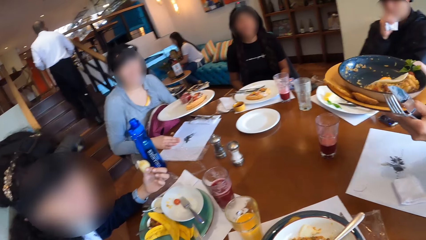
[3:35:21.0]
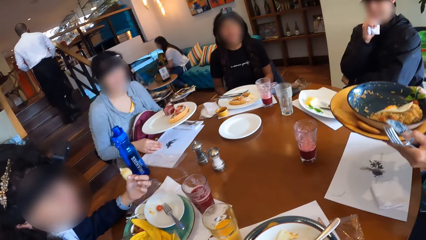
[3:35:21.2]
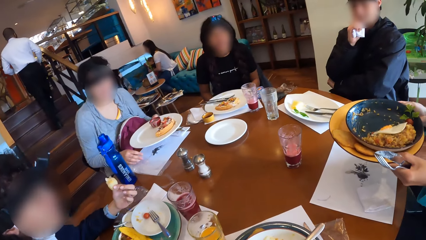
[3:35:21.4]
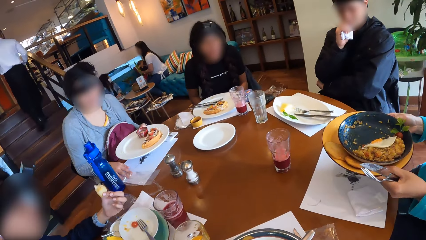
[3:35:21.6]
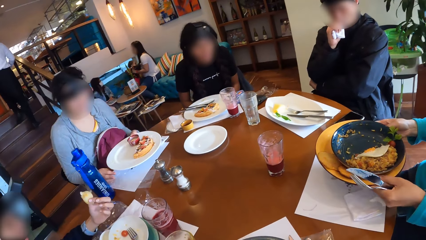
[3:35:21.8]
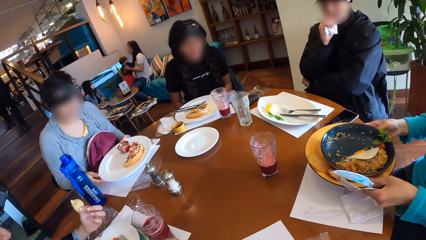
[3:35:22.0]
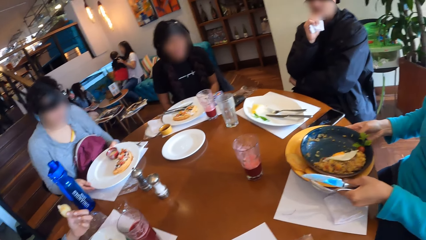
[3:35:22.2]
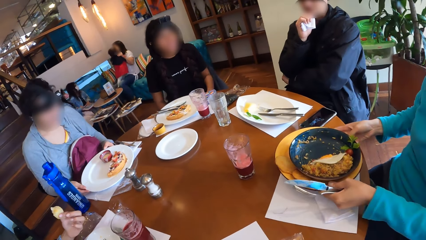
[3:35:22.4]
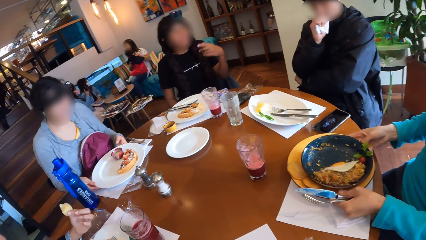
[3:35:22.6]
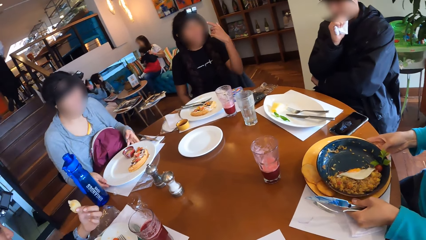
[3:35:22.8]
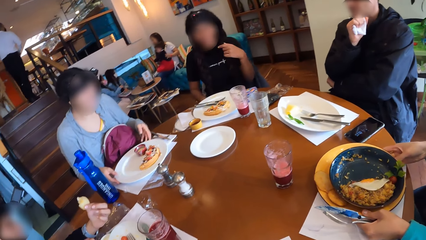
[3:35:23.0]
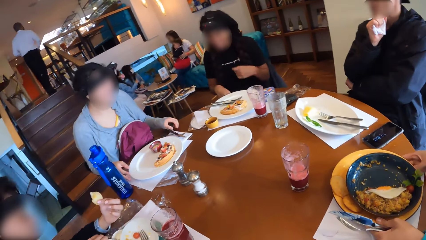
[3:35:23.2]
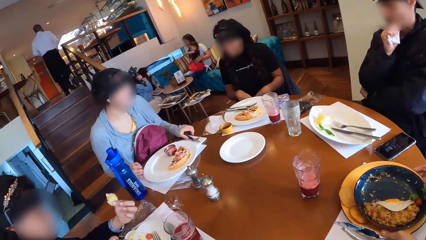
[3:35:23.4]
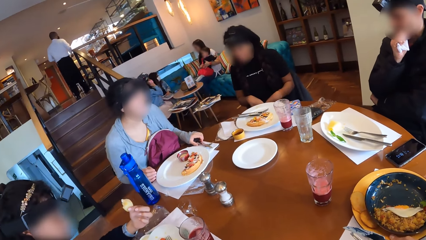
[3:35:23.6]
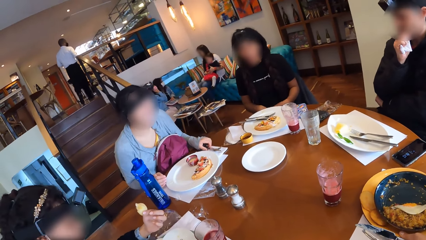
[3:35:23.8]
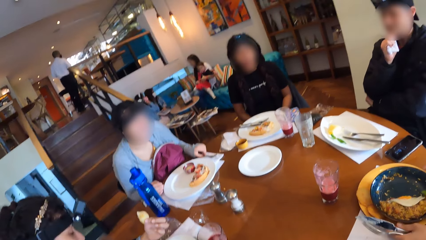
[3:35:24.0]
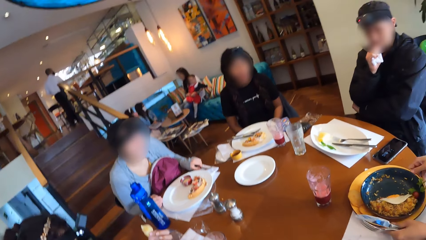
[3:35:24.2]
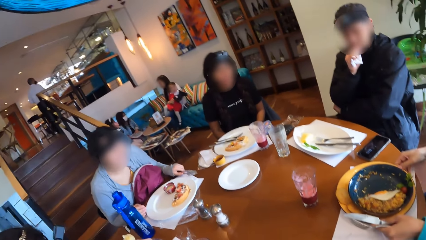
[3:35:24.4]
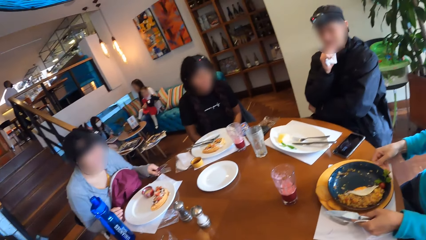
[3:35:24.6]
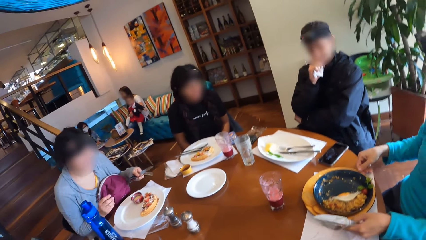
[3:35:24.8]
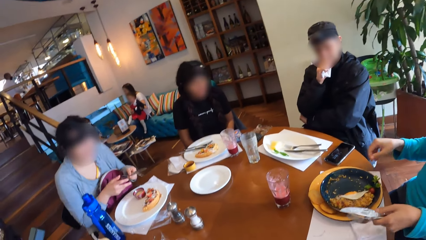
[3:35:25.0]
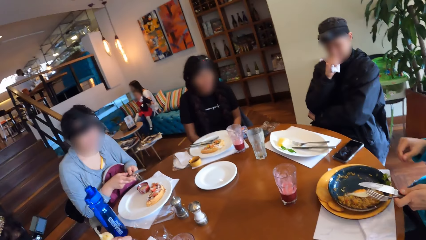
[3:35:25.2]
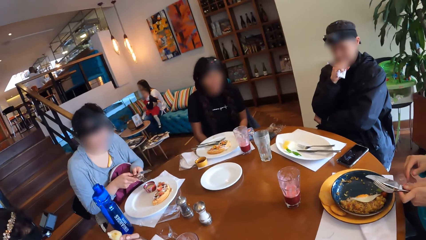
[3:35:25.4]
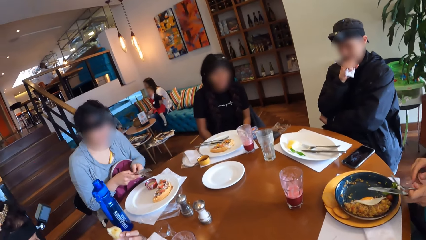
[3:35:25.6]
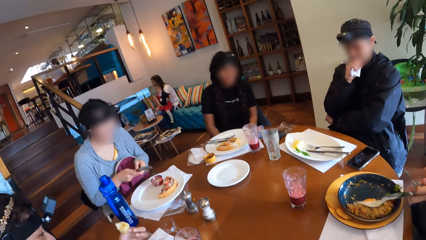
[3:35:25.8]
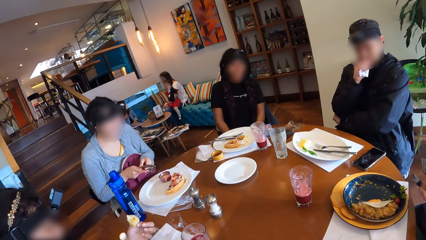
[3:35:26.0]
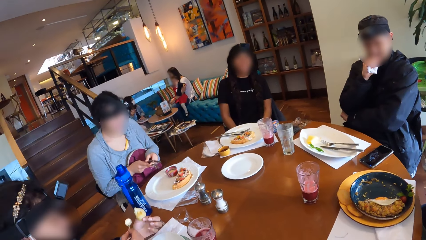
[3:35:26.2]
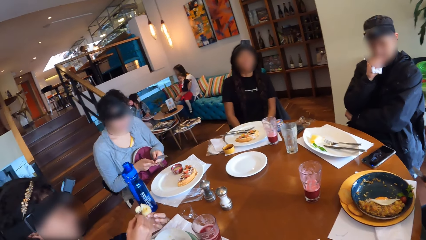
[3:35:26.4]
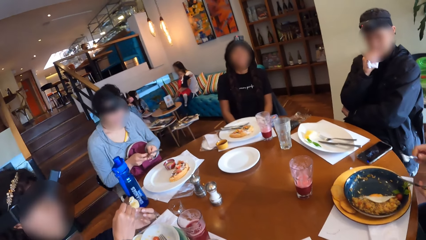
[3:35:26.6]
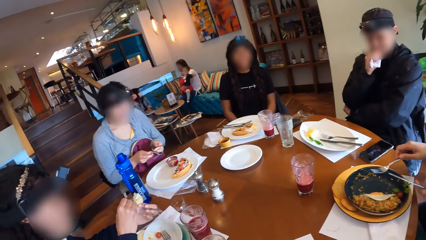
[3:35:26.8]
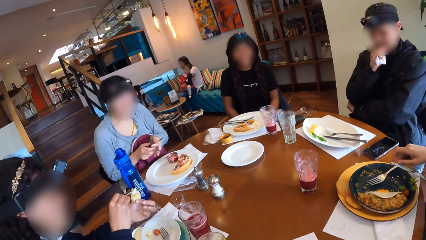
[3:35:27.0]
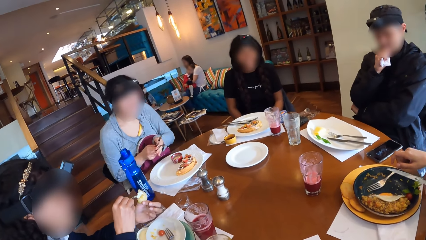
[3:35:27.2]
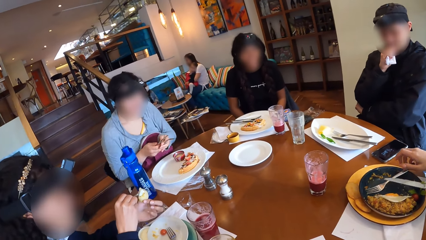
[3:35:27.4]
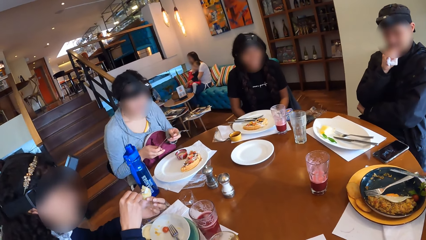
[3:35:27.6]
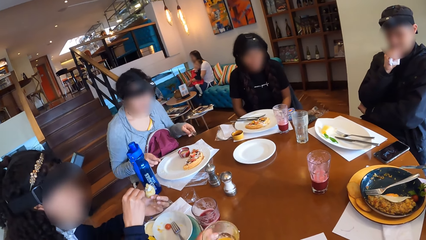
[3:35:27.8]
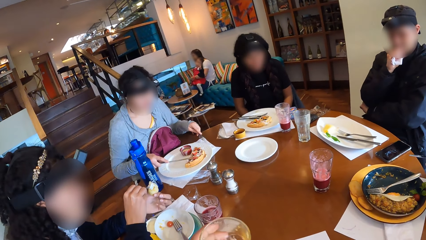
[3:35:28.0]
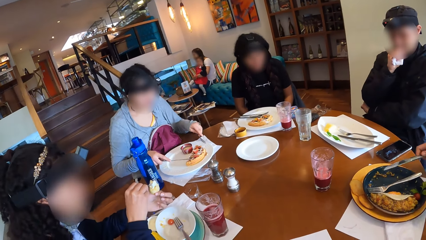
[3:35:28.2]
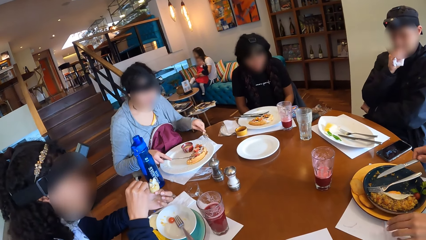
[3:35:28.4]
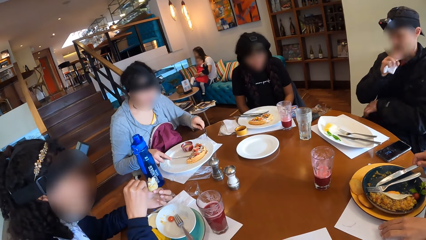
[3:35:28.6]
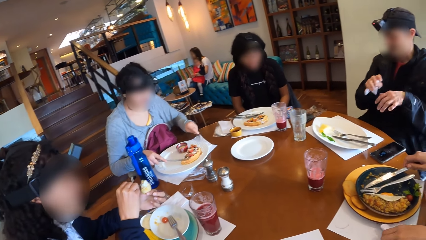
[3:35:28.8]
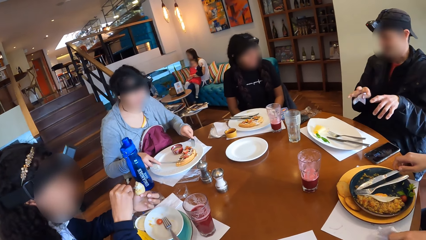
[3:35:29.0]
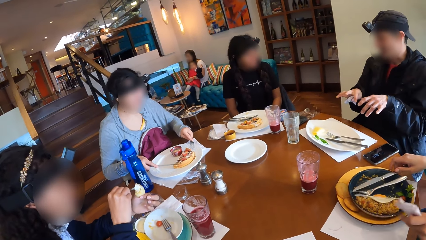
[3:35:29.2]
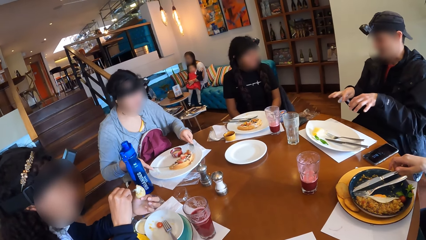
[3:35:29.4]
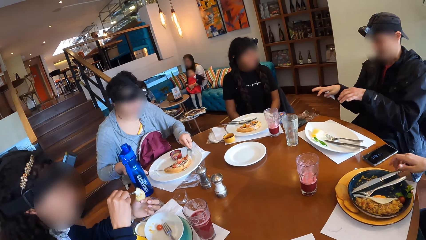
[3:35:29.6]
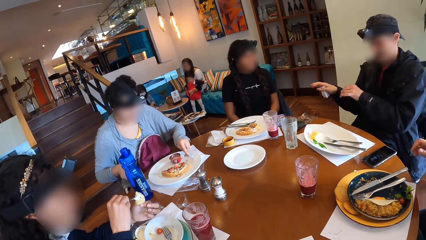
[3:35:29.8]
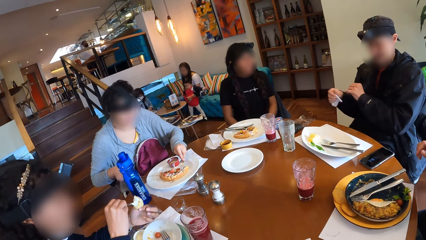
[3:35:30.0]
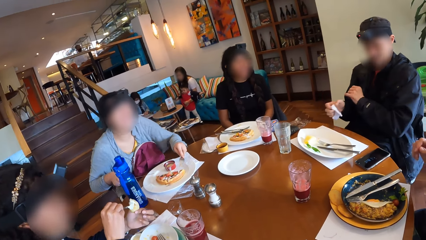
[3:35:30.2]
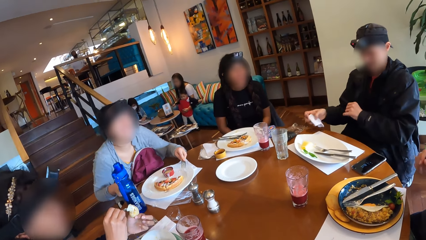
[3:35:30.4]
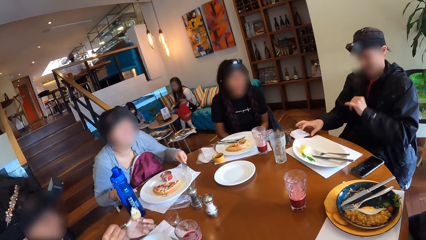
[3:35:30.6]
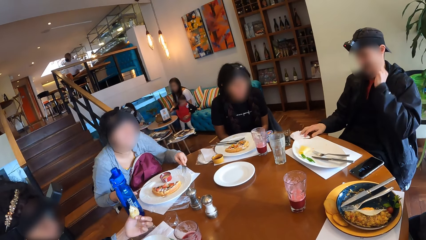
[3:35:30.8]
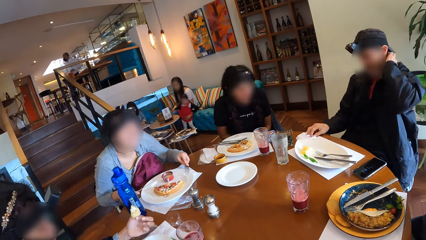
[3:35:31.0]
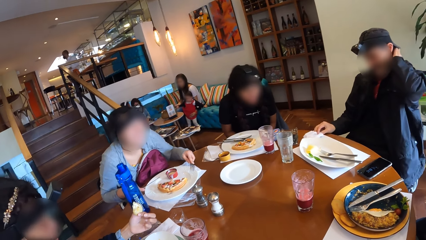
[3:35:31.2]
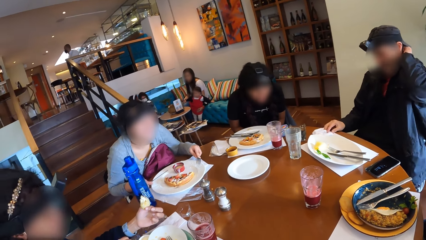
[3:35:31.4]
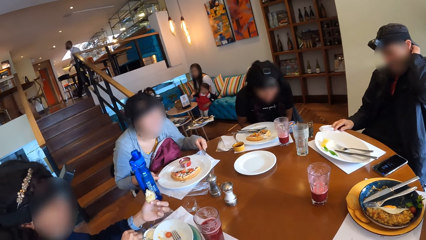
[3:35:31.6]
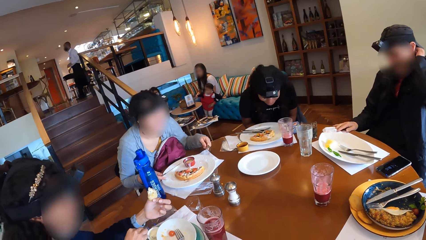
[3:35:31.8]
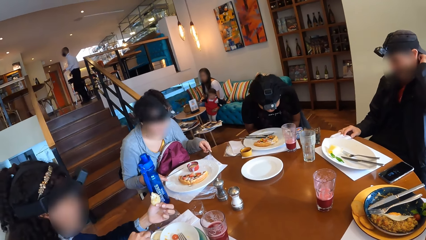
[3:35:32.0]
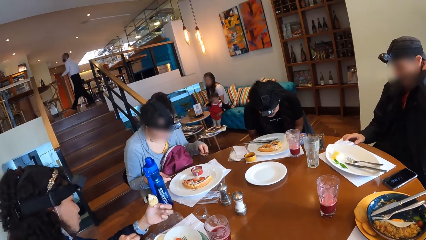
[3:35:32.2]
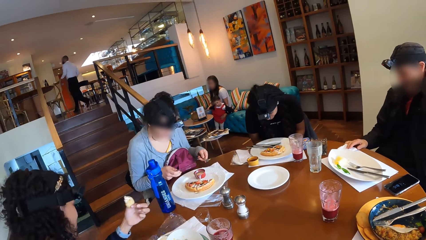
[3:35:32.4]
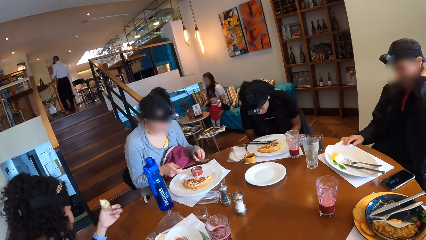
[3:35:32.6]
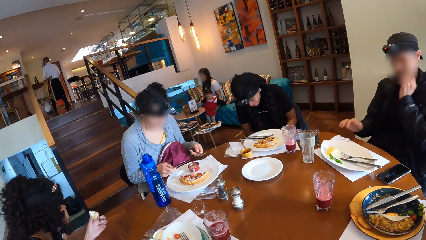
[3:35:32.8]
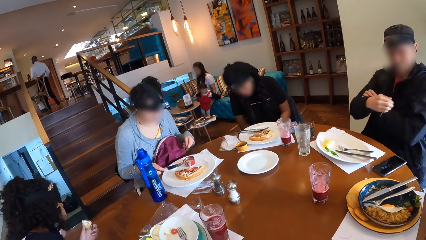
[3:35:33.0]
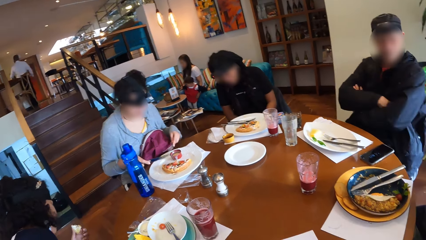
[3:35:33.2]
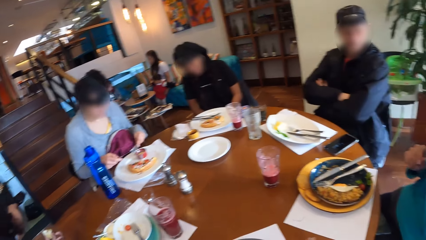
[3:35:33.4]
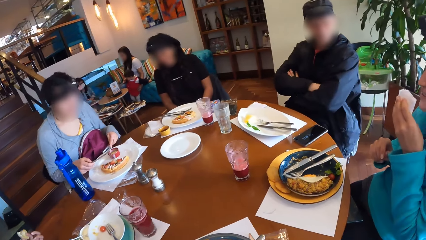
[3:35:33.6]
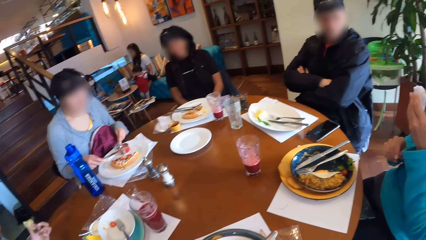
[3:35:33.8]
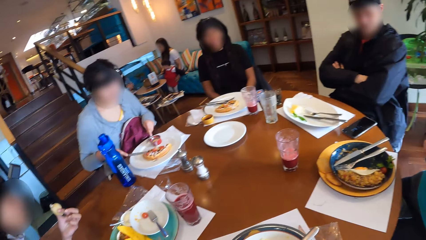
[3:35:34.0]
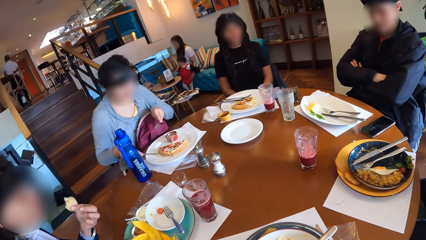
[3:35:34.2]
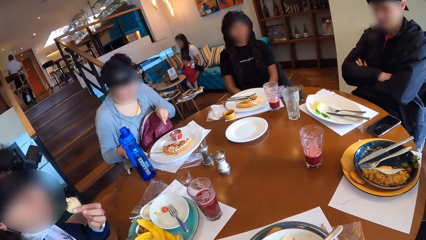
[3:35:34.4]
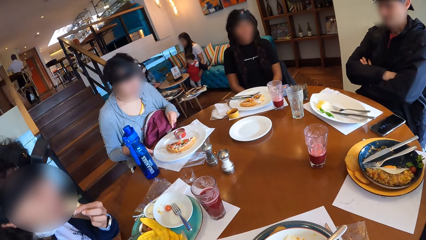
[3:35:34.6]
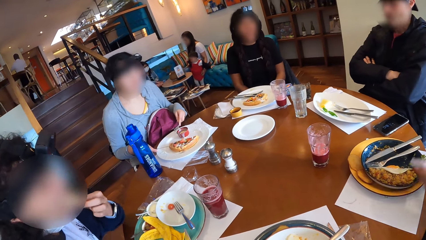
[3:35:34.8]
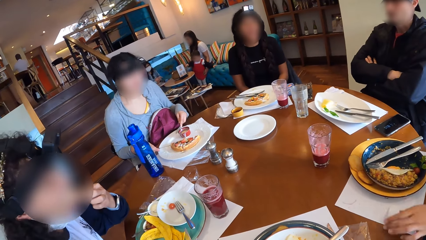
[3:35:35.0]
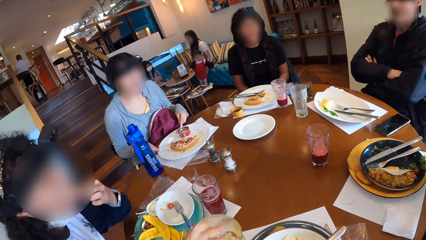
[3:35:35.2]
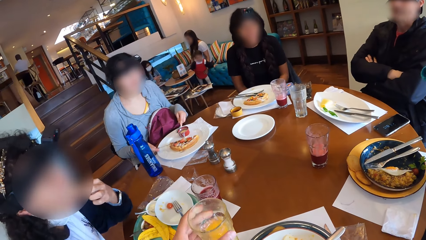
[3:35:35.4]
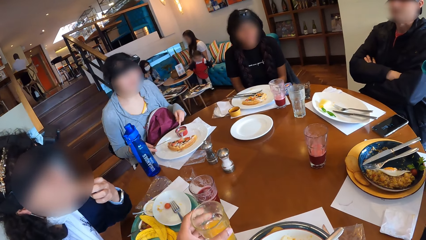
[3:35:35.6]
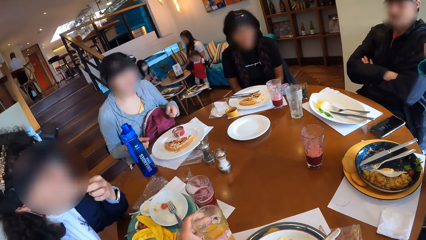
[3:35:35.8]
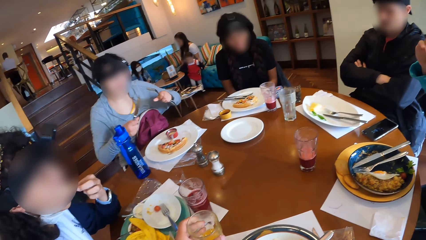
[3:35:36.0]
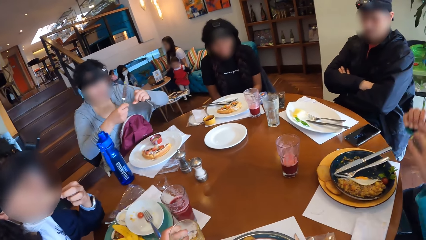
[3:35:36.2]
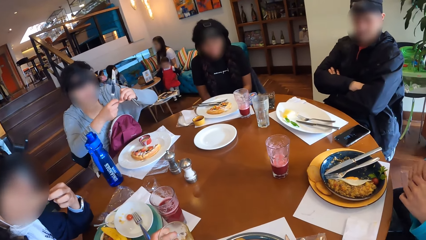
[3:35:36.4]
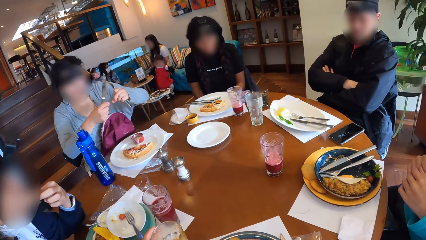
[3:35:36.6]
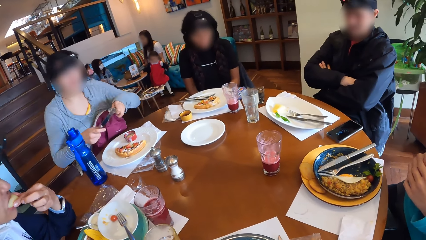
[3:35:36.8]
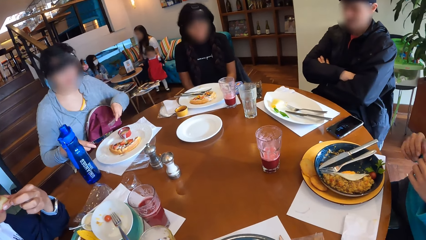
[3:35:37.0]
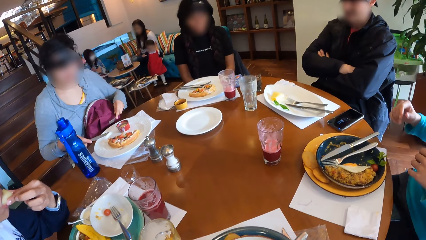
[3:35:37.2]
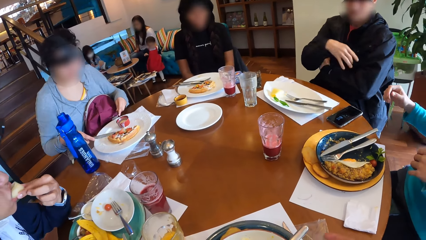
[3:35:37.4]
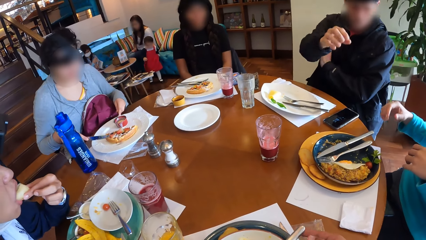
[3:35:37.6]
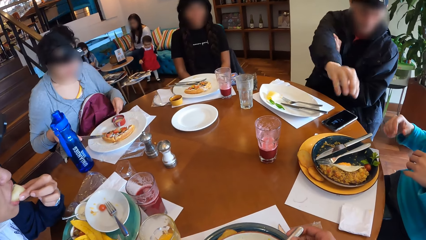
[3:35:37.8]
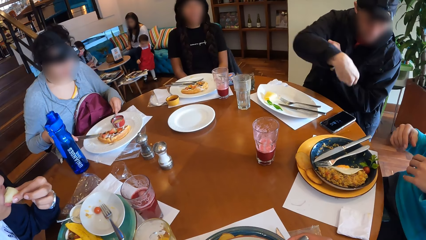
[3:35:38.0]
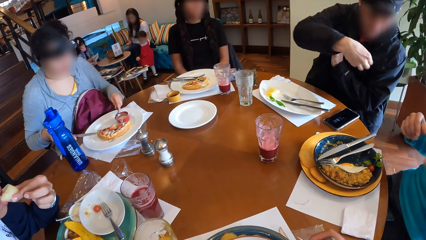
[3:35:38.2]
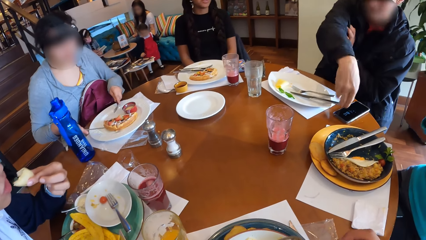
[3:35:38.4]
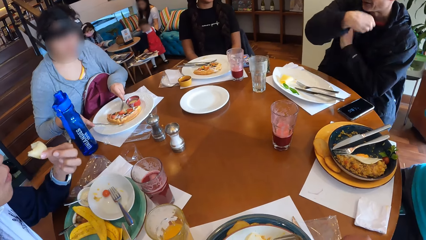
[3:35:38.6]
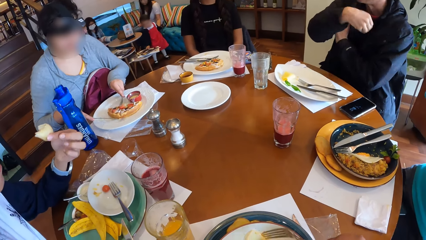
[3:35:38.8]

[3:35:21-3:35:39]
A woman places the plate in her left hand on the table. Another woman places the plate in her hands on the table. A third woman interacts with the second woman. The third woman raises her left hand up. The first woman interacts with the second woman. The first woman picks up the table knife and fork from the table with her left hand. The third woman interacts with the first woman. A fourth woman puts the cream into the pie with the spoon in her right hand. The first woman passes the table knife in her left hand to her right hand. The second woman places the fork in the plate with her right hand and places the table knife in the plate with her right hand. A man stretches out both hands and interacts with the first woman and the third woman. The camera wearer picks up juice. The first woman laughs out loud. The third woman laughs out loud. The man drops the serviette in his right hand on the table and raises his left hand to his neck. The fourth woman peers down. The man folds his hands. The second woman interacts with the first woman. The fourth woman eats the pie in her left hand. The camera wearer looks around. The first woman raises her spoon and fork up. The man stretches his right hand out.
